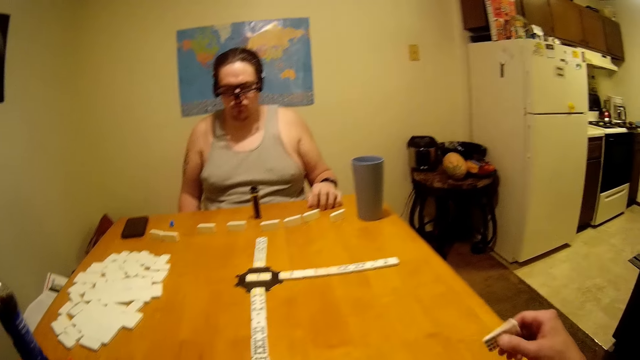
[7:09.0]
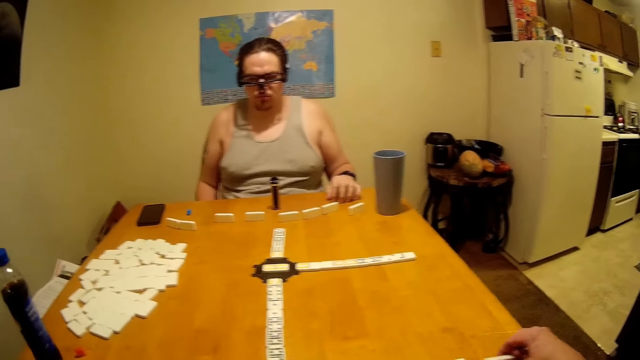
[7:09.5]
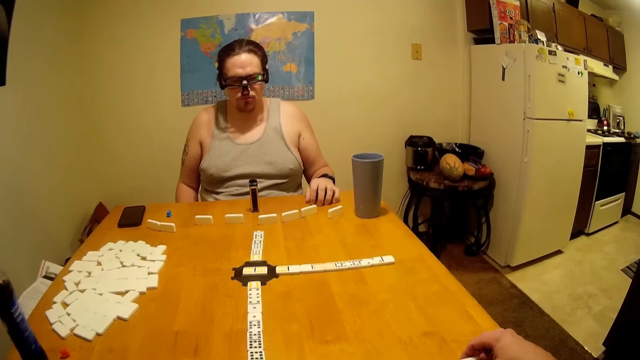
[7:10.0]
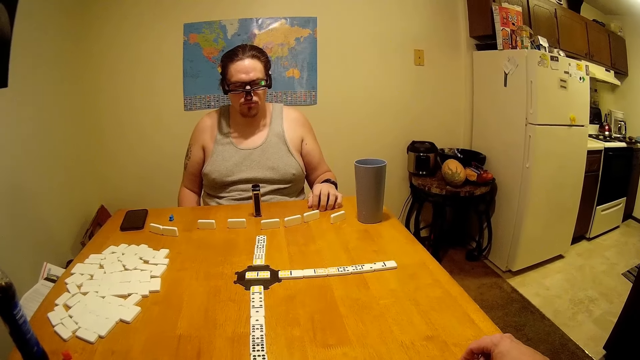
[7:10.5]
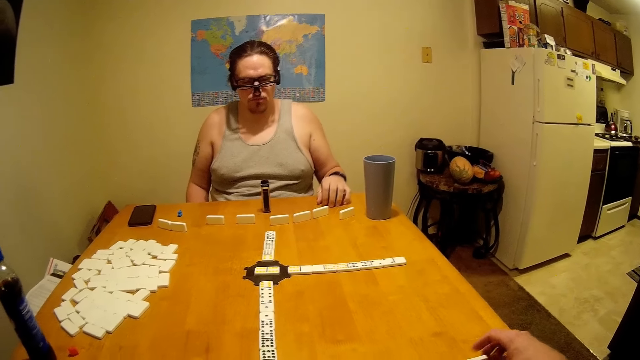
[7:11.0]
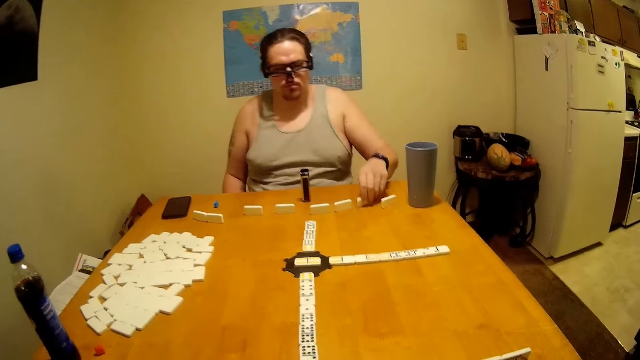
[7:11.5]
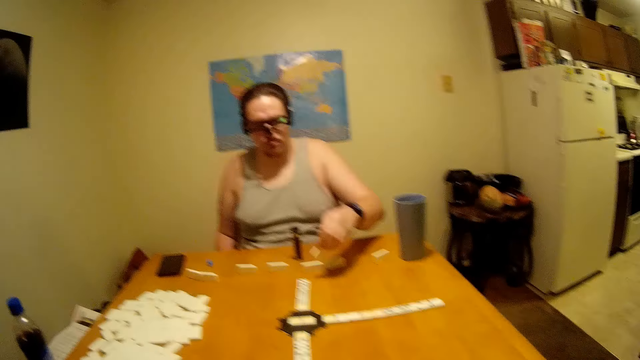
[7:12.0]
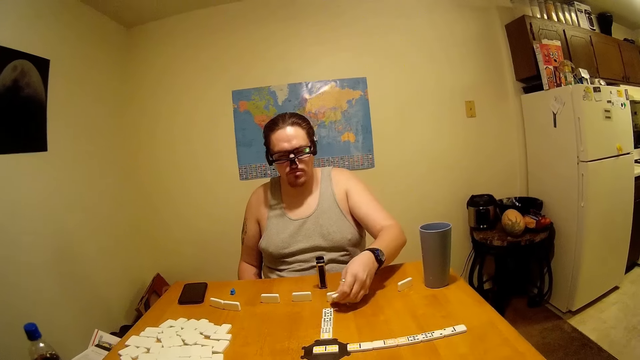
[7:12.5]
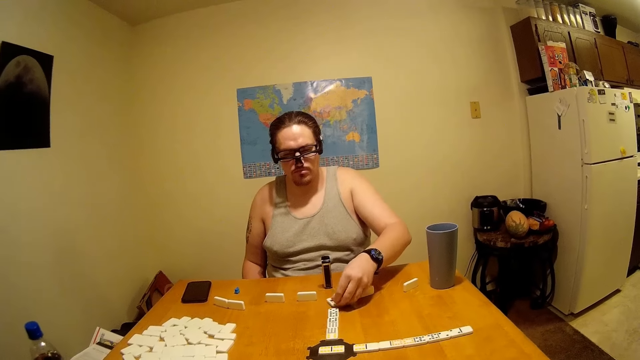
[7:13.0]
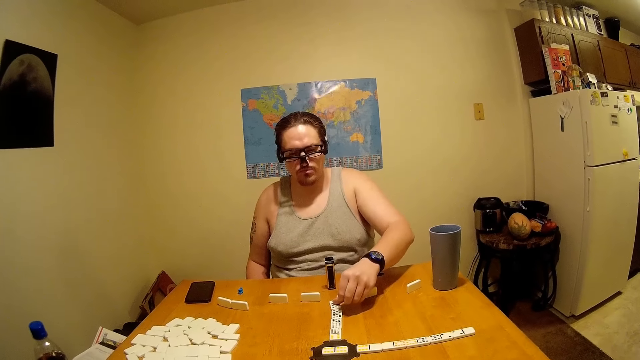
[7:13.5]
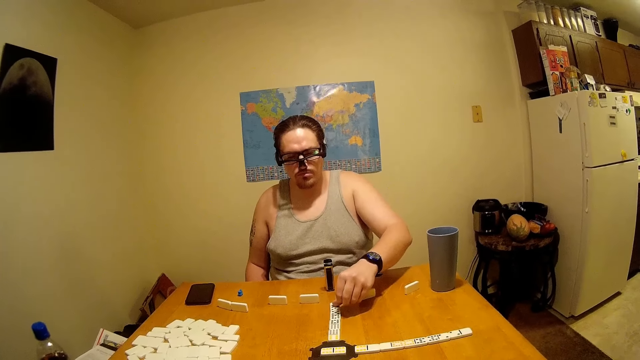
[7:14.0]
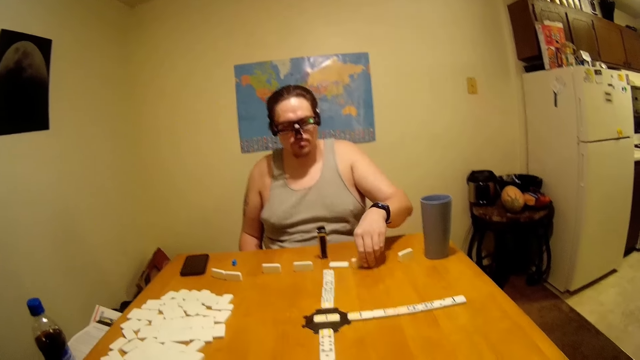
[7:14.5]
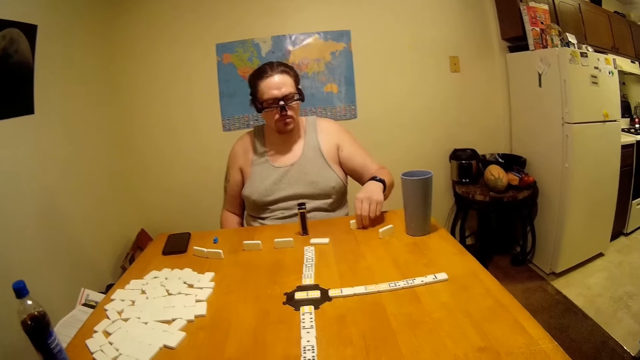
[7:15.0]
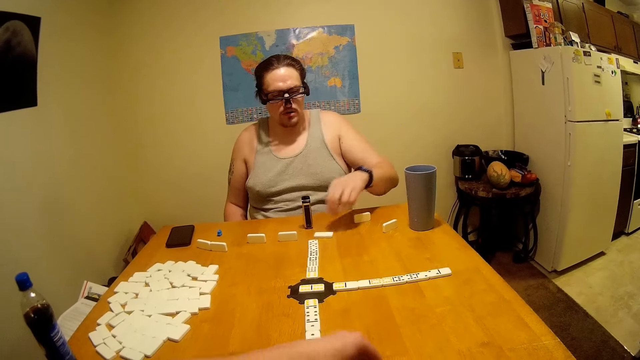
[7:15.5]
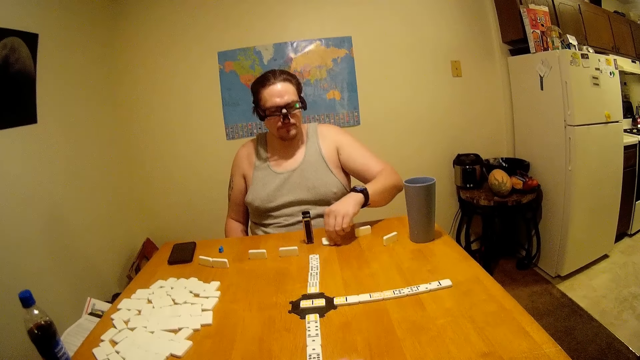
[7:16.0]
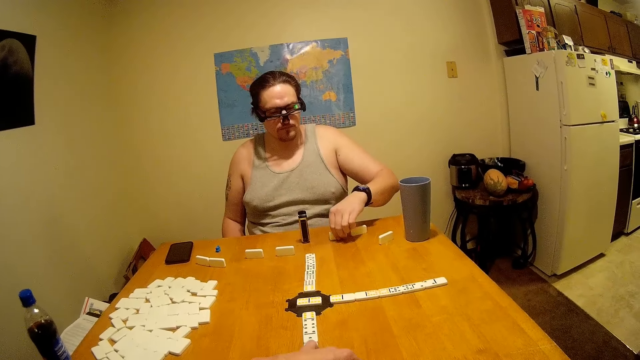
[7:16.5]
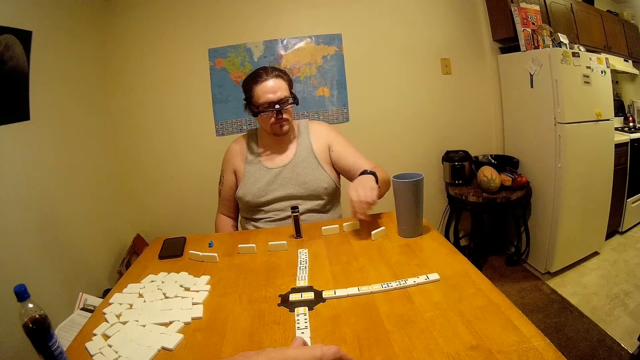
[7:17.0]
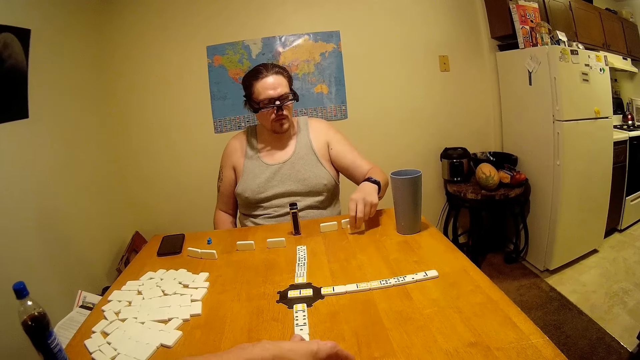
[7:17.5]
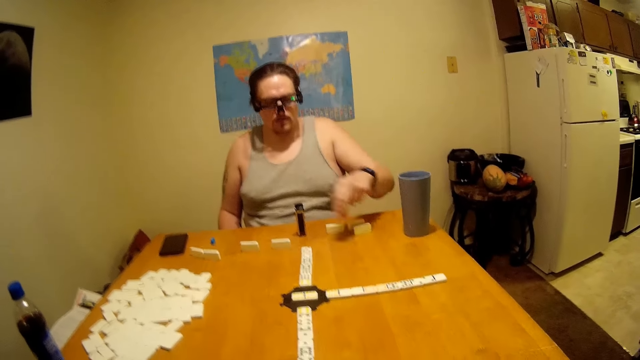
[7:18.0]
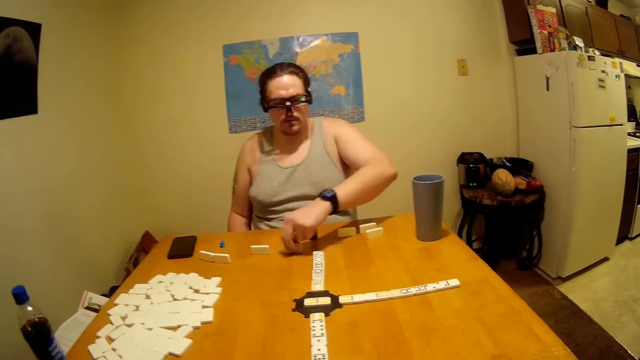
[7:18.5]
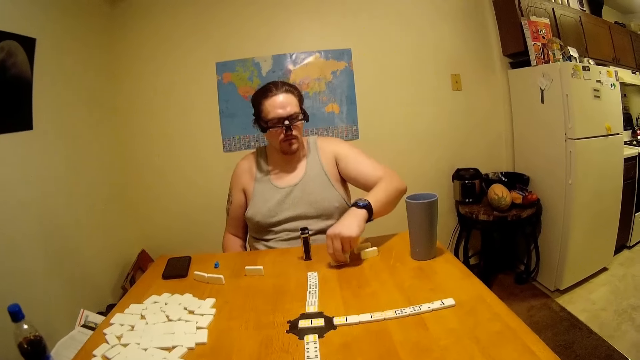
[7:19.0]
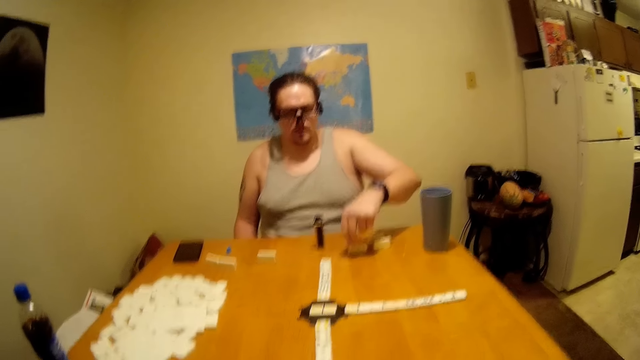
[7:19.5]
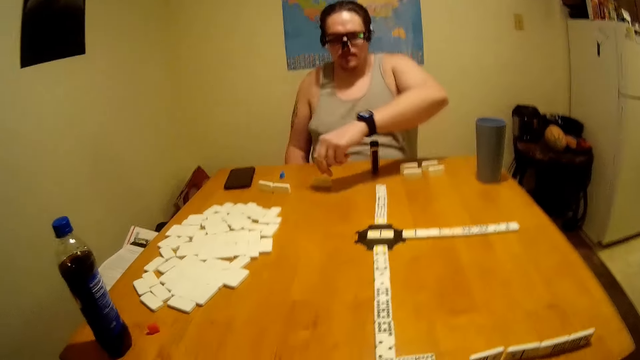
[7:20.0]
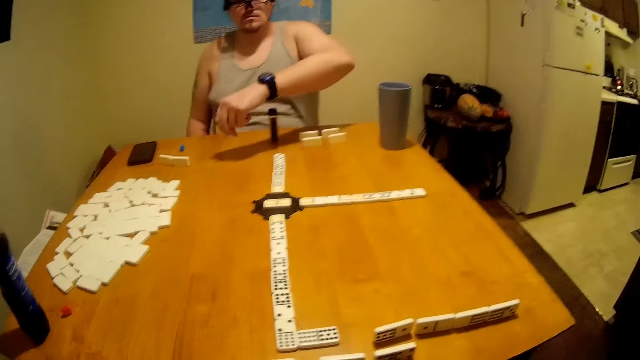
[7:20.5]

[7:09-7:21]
The camera wearer is arranging his dice. A person moves the dominoes.

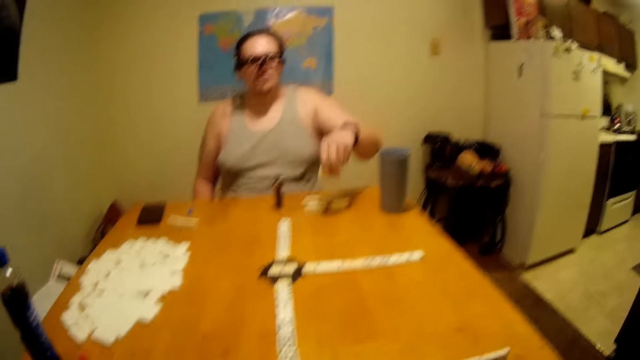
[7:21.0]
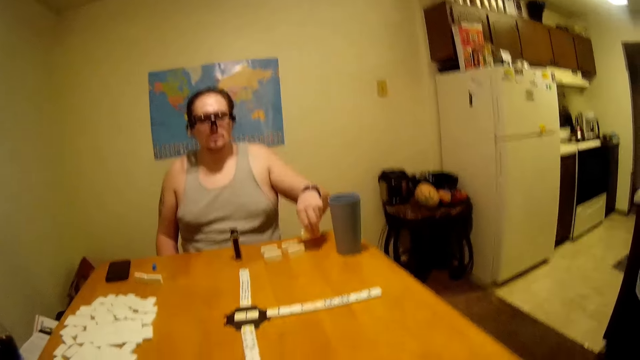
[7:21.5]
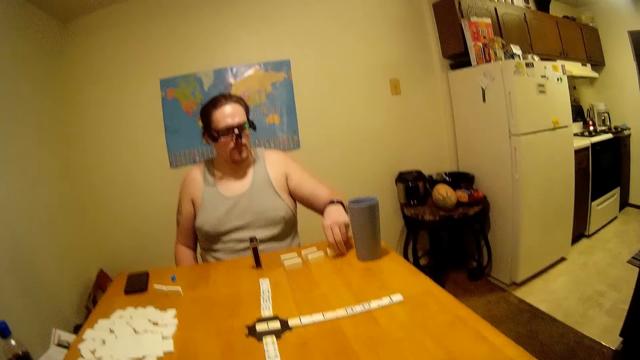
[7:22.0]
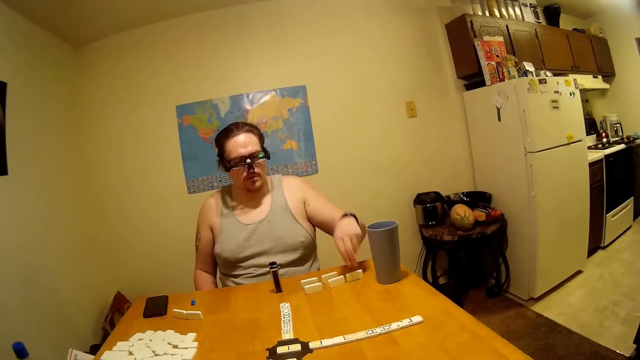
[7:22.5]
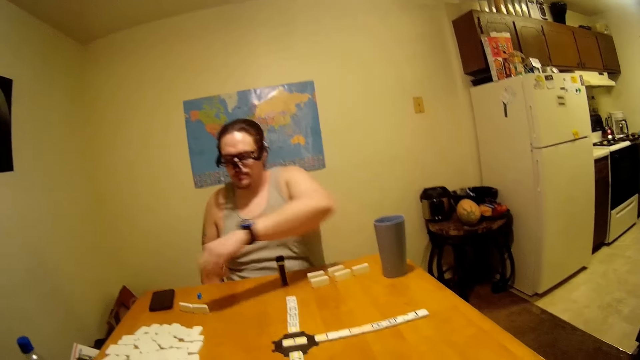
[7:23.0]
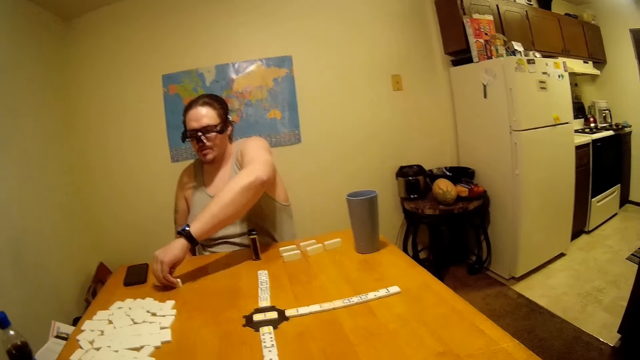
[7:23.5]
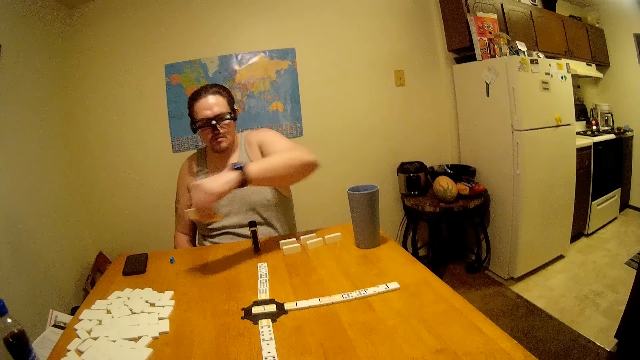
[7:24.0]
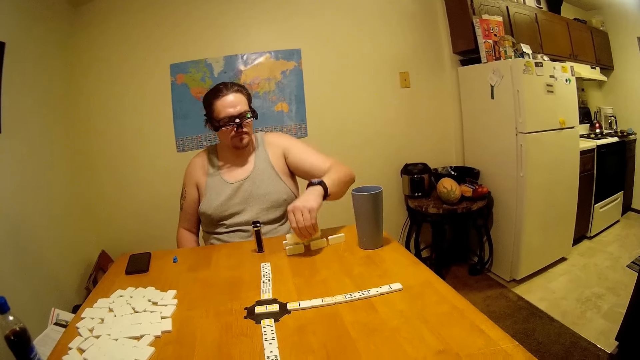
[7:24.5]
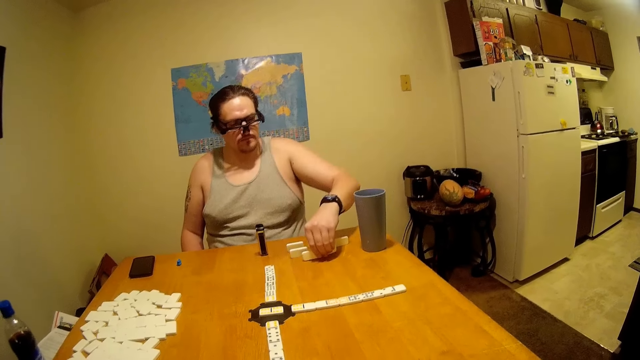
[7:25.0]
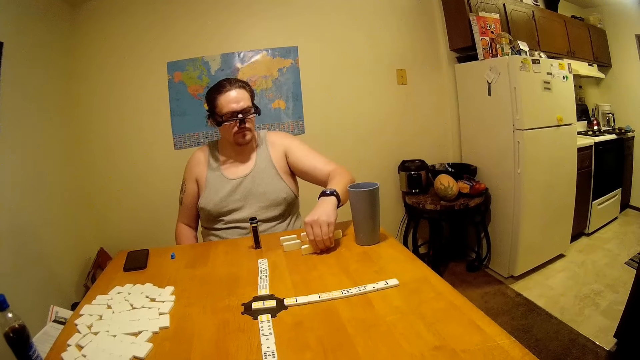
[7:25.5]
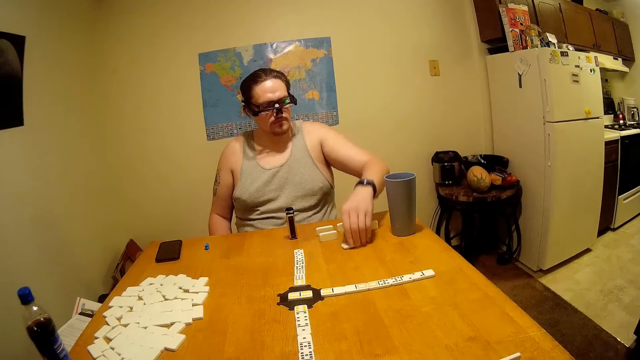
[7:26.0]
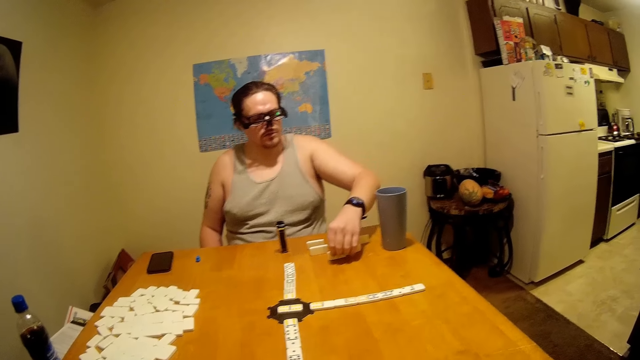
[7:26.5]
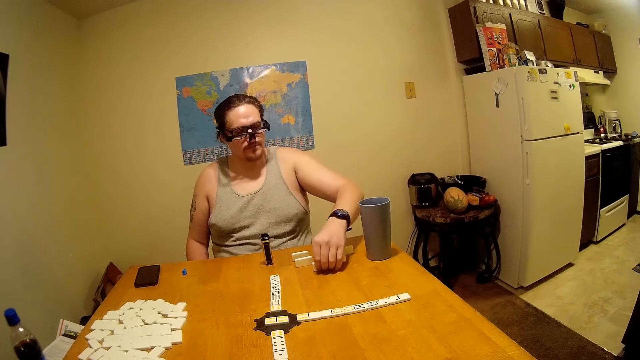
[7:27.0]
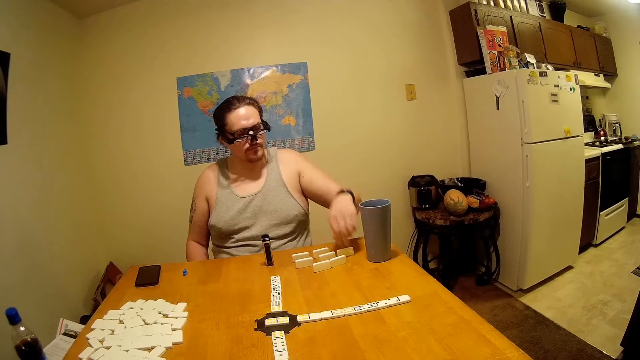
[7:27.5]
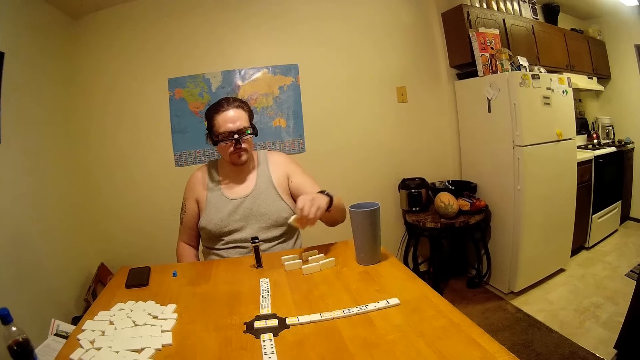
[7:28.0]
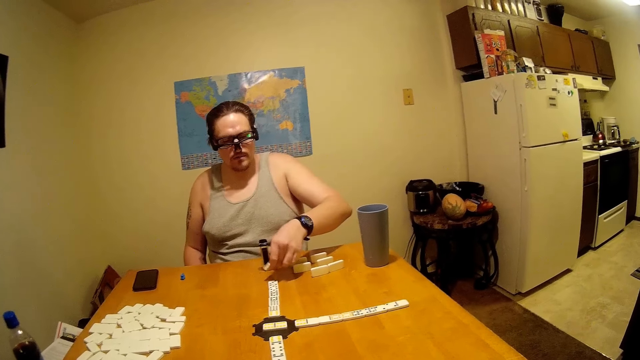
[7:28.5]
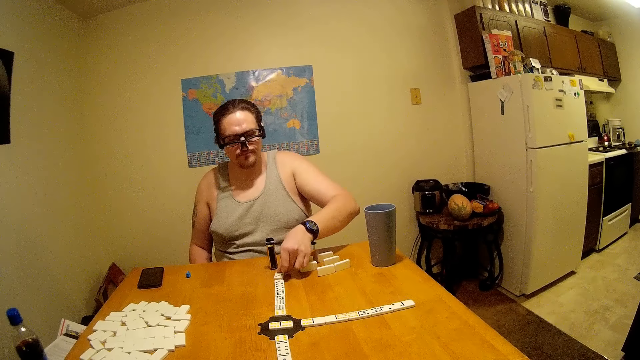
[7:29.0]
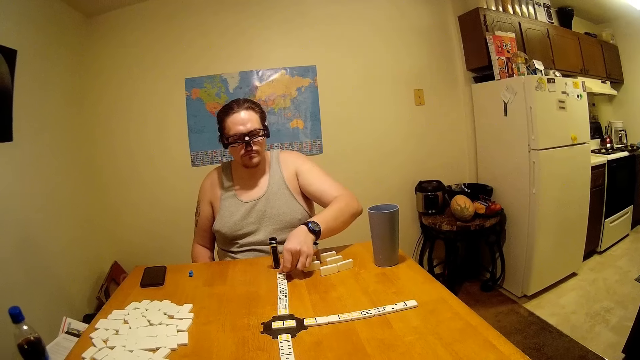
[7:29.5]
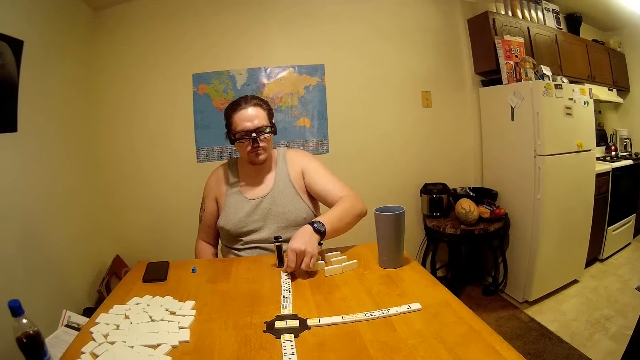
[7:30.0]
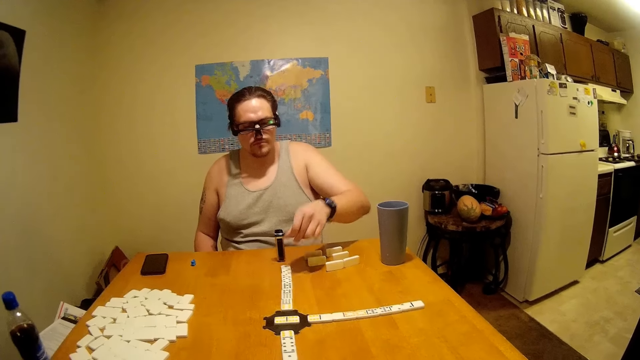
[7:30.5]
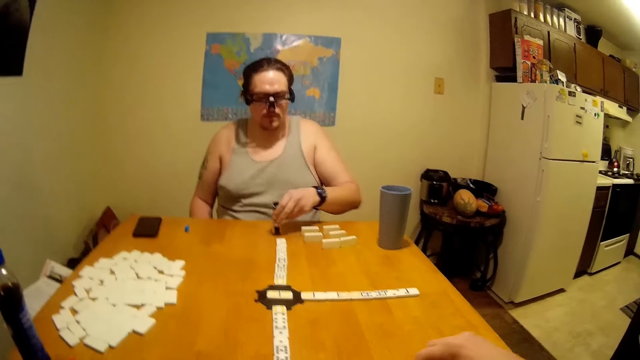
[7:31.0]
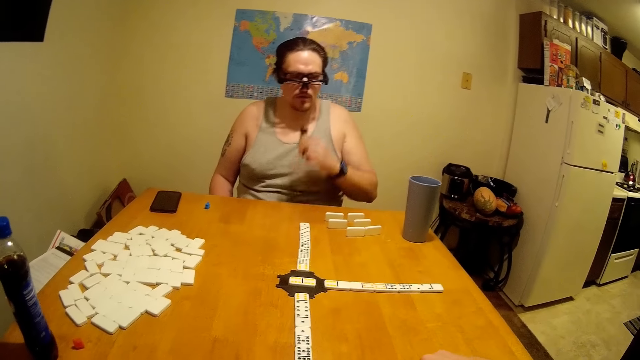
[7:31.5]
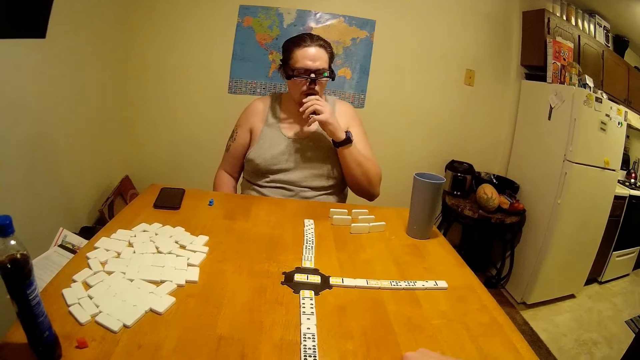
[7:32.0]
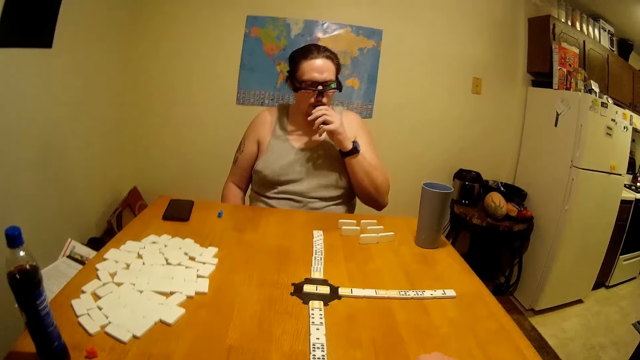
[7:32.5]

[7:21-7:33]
A person is making a line with the dice.
